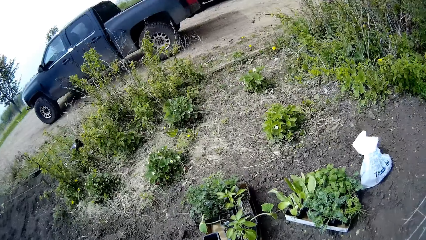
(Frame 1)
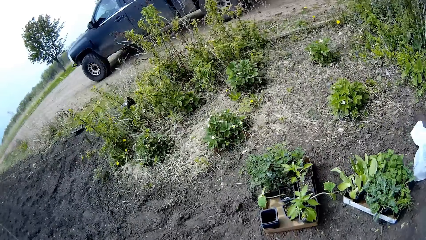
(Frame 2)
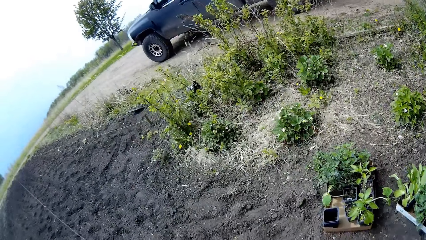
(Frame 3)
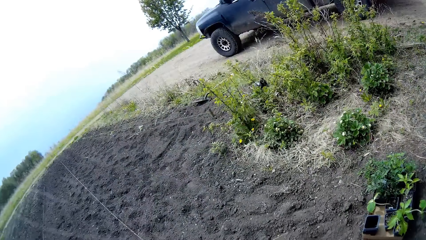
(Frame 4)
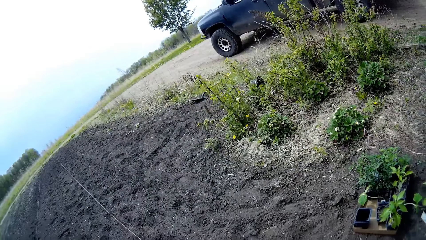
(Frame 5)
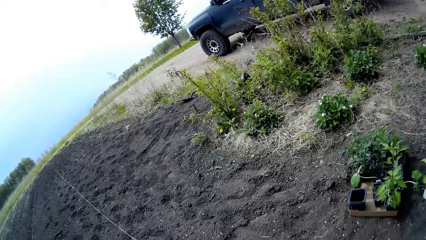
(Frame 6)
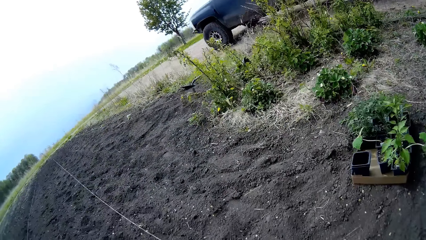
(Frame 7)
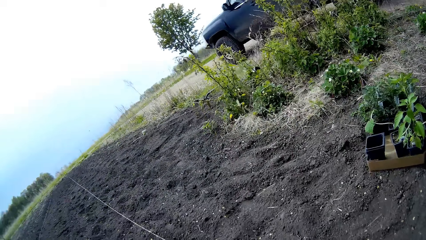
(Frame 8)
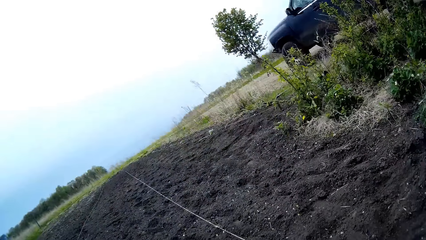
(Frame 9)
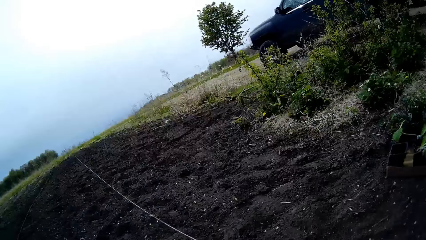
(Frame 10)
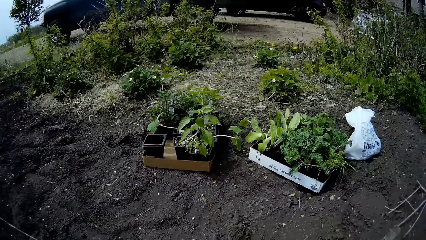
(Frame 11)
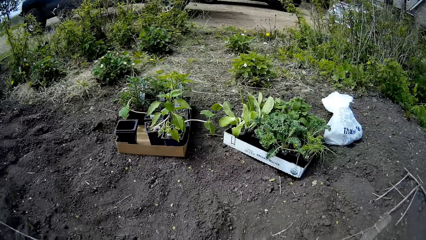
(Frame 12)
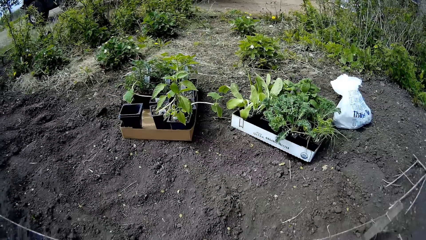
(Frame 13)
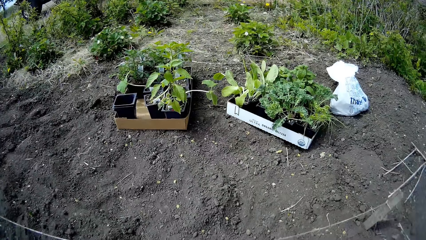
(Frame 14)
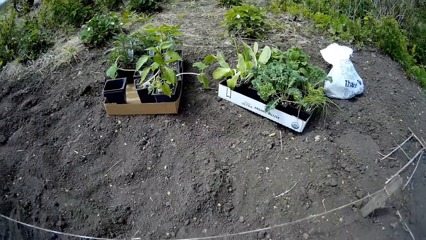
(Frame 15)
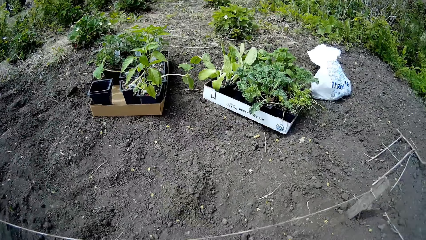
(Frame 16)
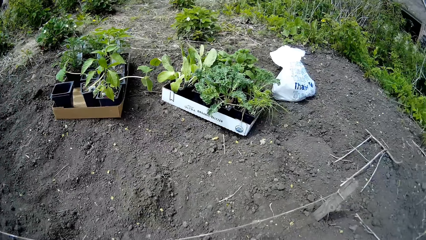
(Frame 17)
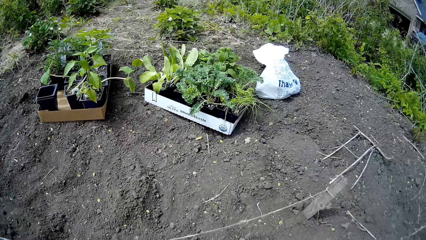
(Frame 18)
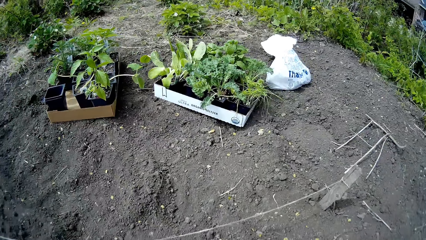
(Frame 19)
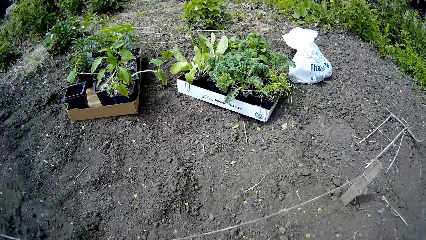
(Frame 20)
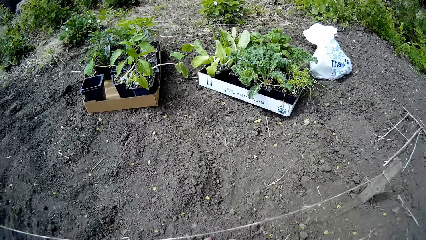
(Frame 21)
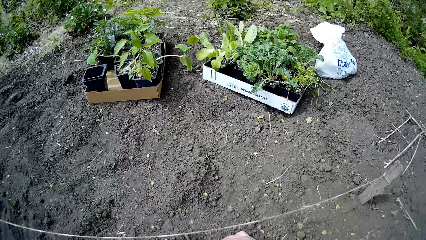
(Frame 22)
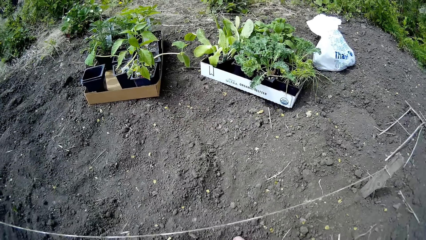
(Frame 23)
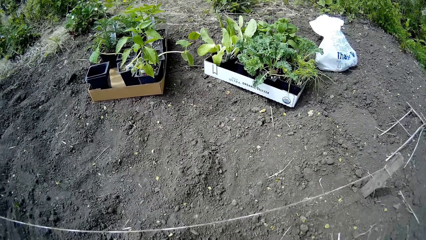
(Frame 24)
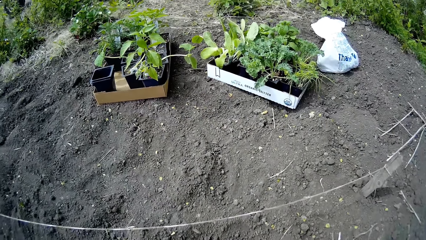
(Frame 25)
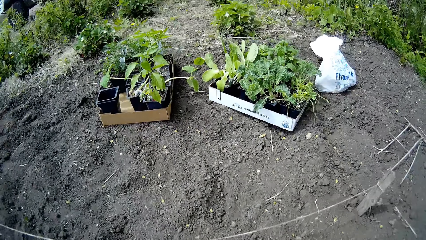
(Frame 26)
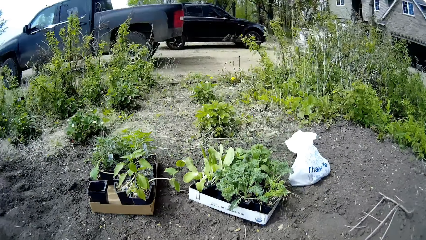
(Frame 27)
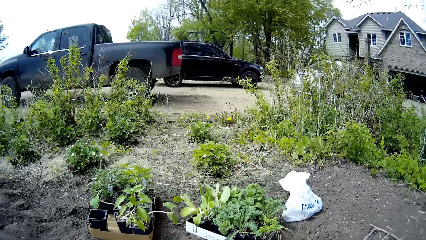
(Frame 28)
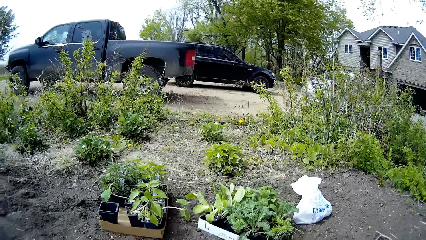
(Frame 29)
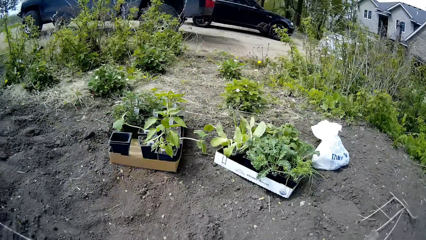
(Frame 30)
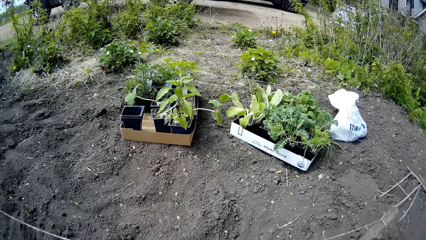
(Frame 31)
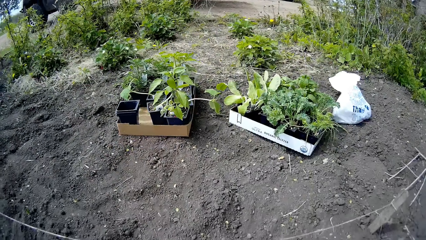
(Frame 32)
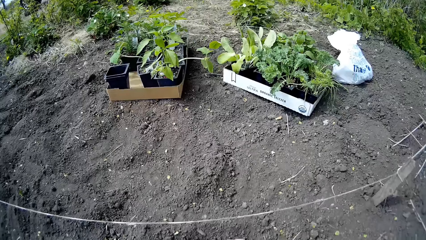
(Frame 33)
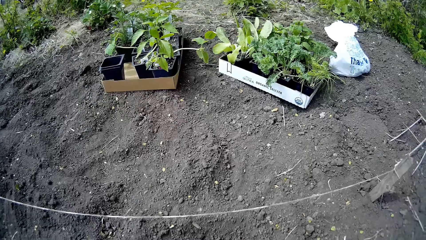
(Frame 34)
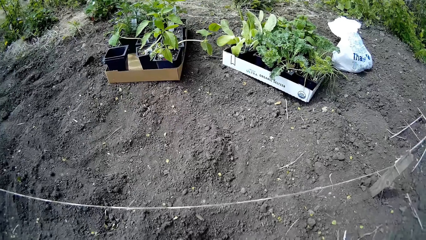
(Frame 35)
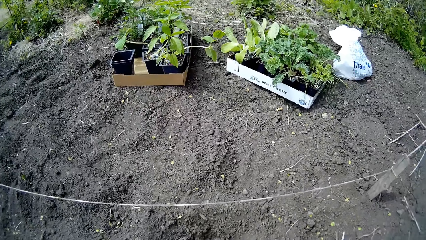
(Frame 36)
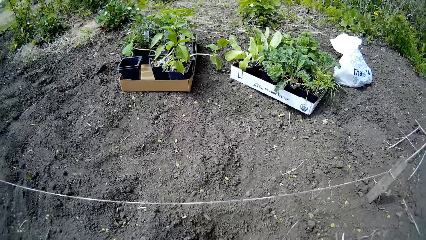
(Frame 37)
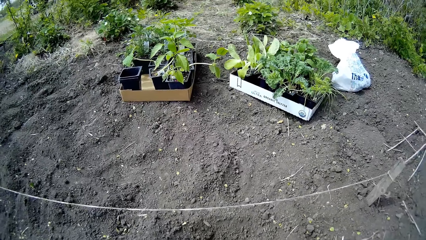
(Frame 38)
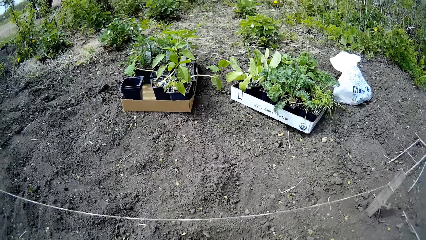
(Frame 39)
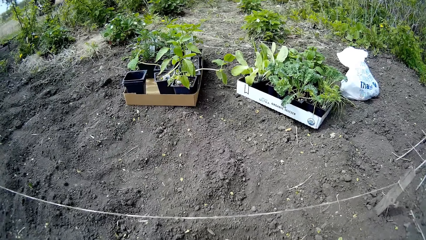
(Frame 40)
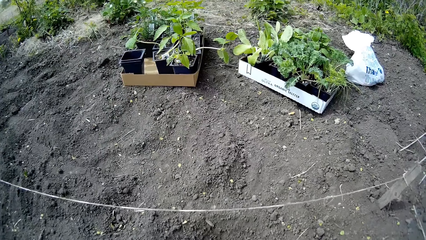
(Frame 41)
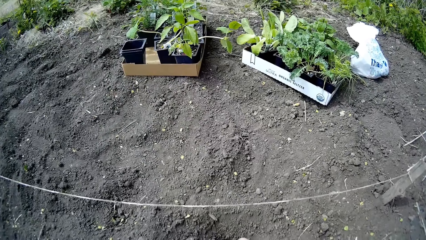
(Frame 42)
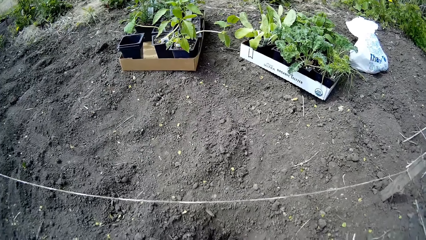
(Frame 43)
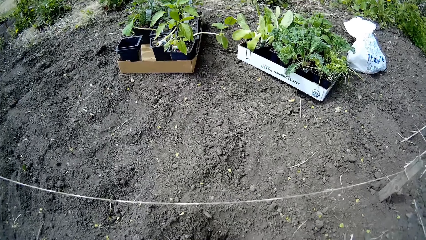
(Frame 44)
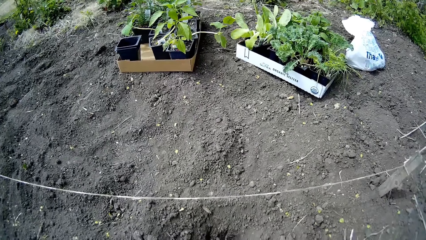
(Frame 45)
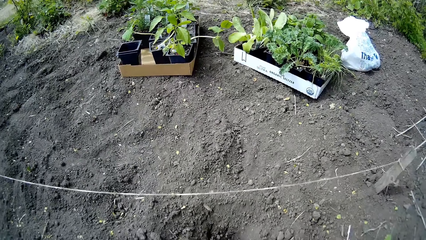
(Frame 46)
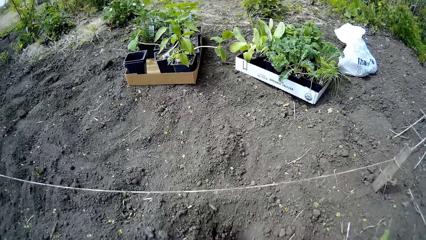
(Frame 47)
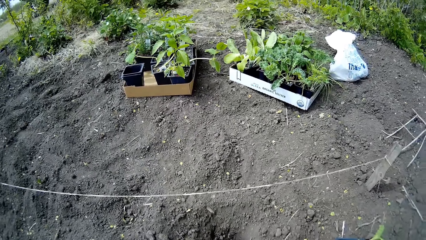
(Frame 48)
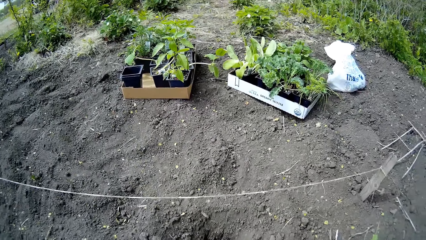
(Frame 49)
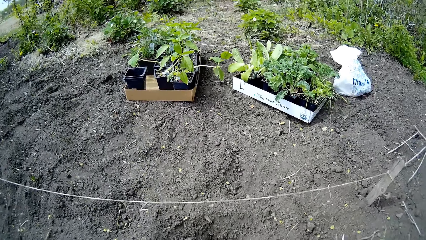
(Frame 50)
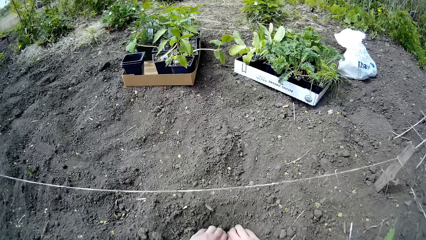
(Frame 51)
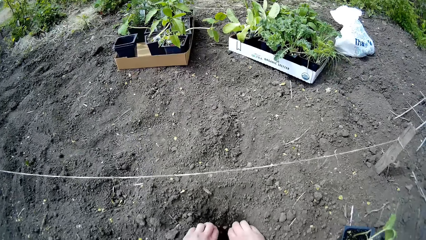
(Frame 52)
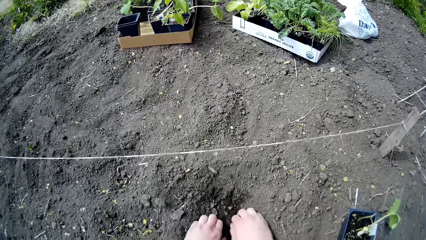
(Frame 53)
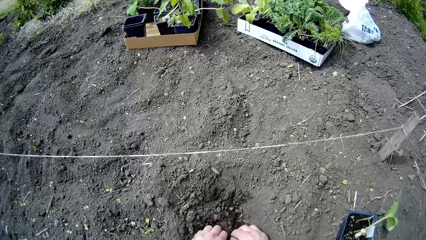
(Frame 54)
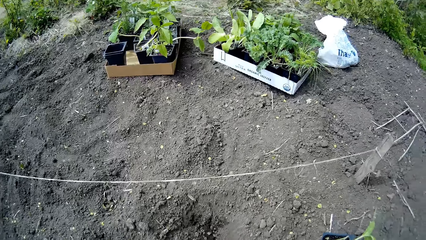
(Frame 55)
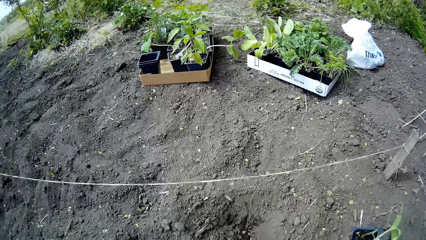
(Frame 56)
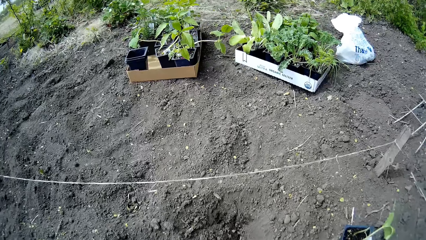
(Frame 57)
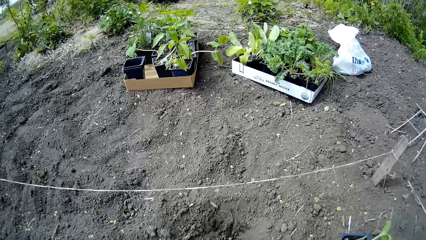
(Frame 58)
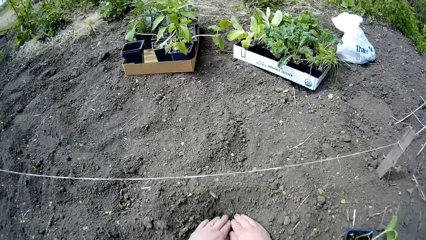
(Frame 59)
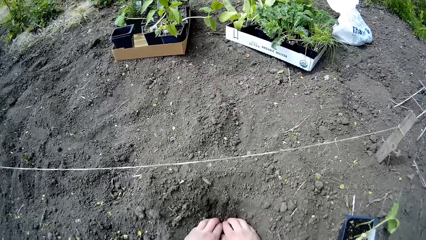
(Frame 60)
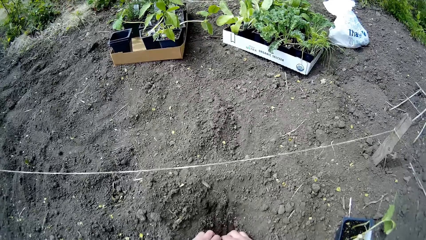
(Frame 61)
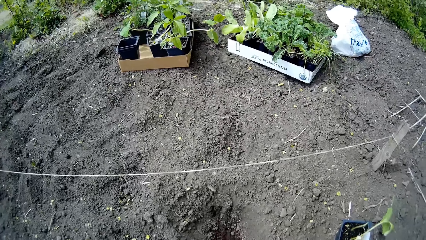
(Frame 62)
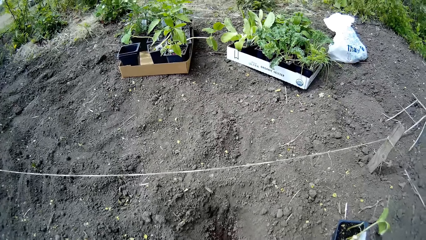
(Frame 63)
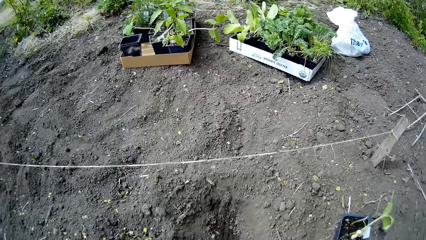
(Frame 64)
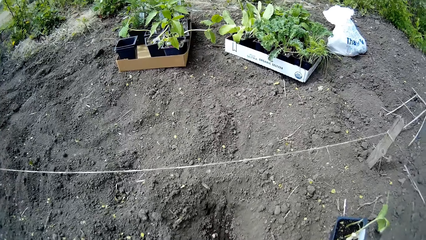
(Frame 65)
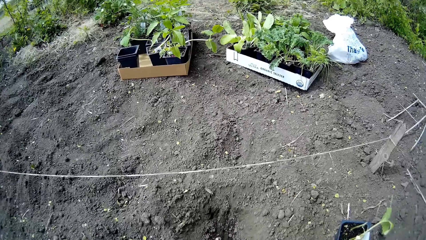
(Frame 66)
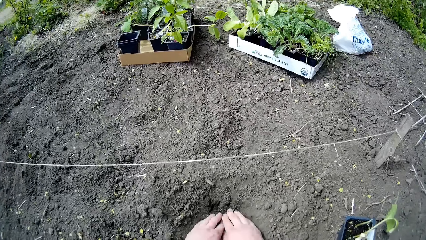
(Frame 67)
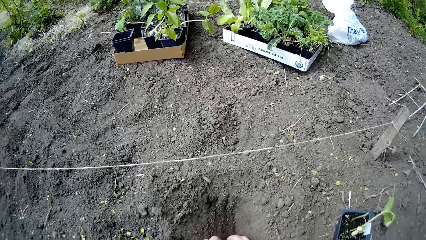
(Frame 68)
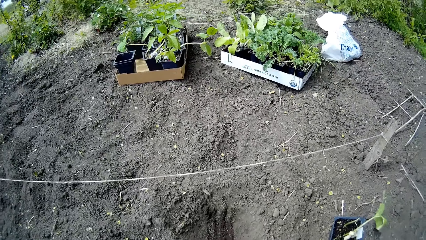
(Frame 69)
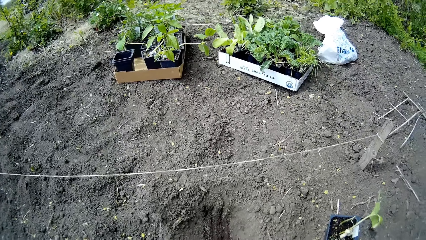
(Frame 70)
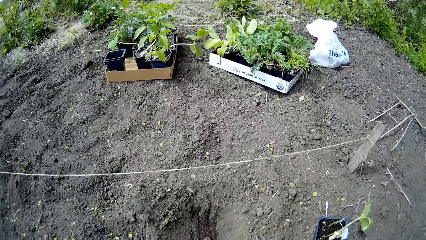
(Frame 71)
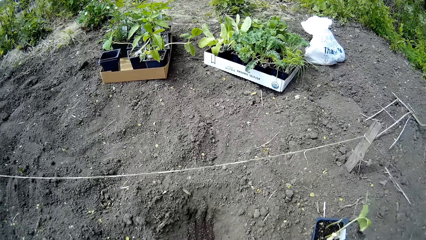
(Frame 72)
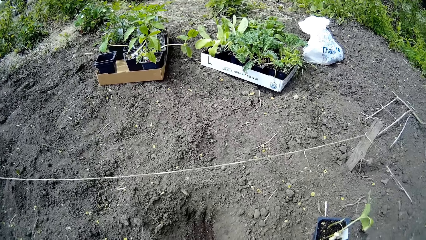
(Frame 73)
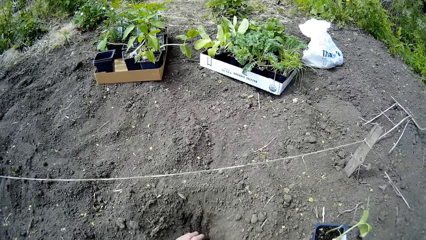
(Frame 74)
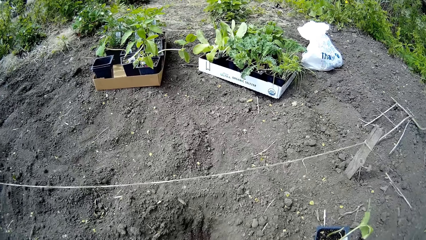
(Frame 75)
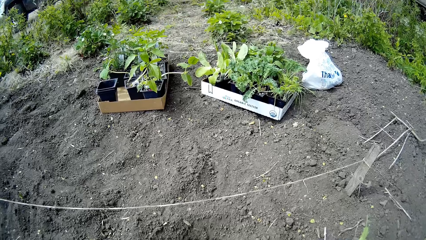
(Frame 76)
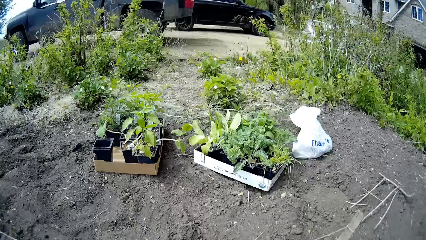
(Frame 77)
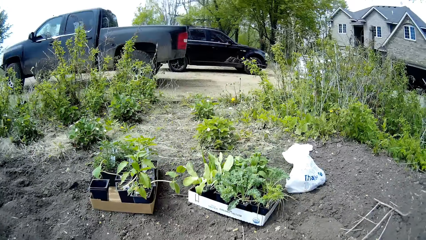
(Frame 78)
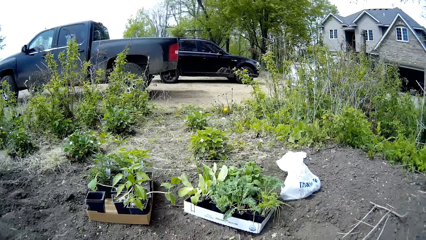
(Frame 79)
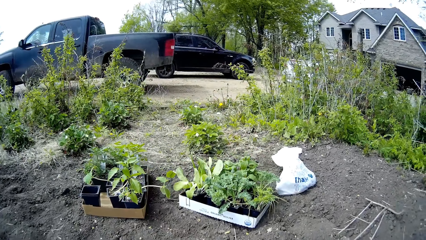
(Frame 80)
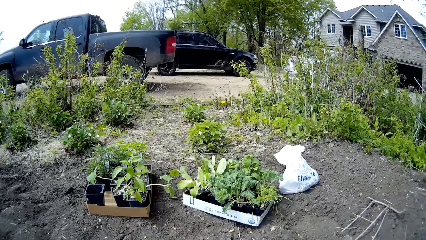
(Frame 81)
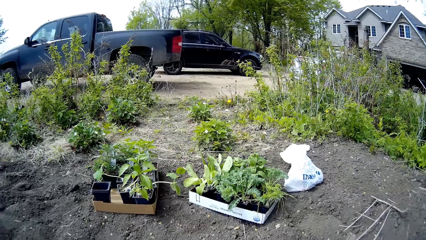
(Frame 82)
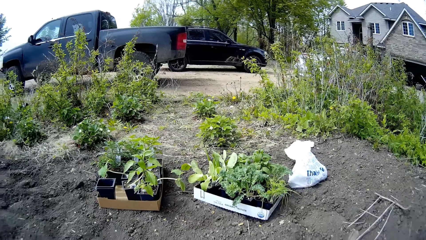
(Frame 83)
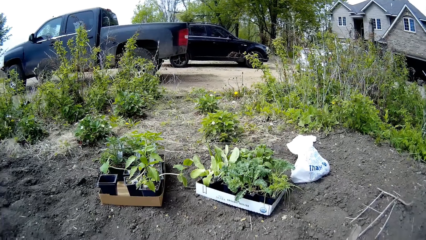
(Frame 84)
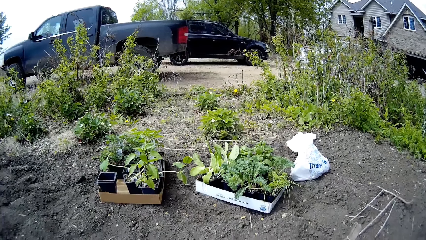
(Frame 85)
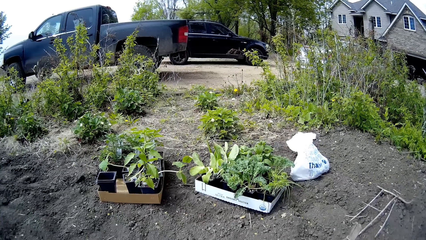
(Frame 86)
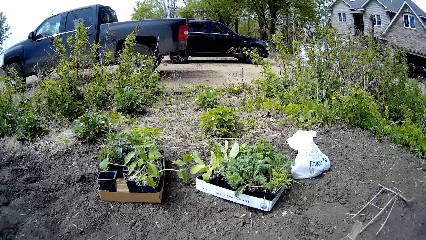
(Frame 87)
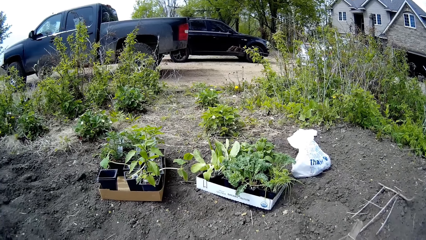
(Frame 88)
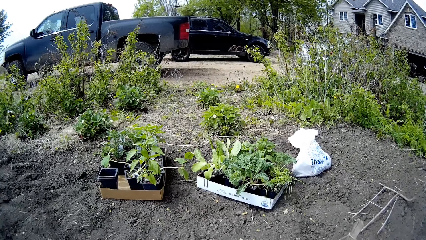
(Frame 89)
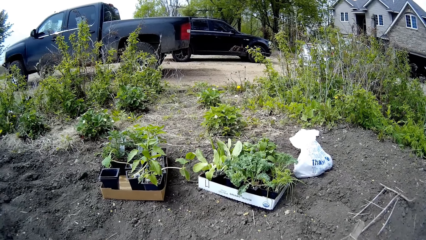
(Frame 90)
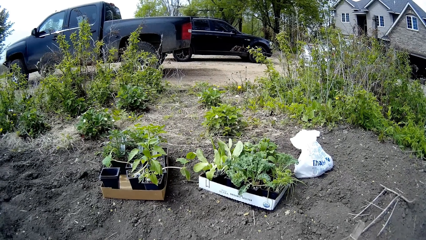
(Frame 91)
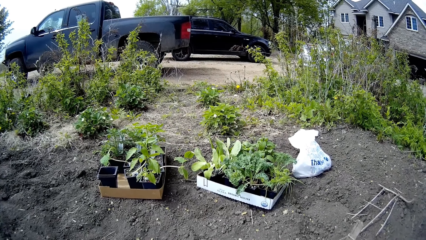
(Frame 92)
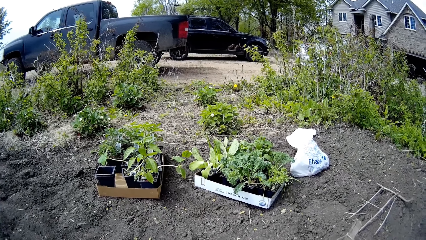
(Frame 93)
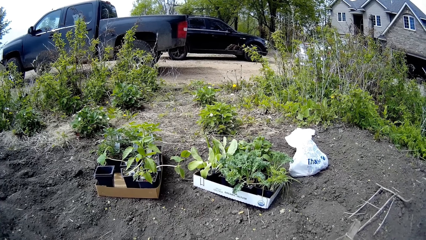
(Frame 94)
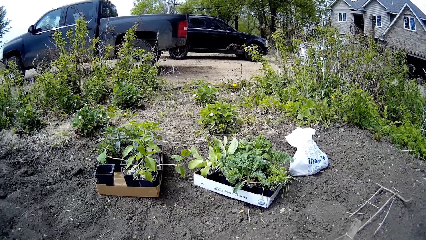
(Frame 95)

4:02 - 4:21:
The camera wearer digs a hole on the floor with both hands.
